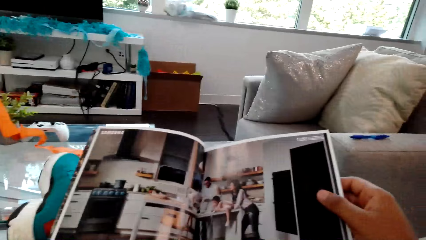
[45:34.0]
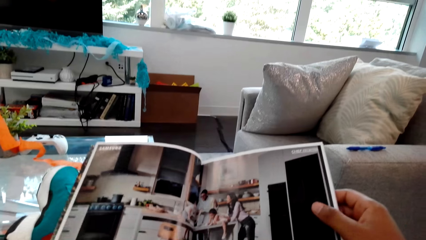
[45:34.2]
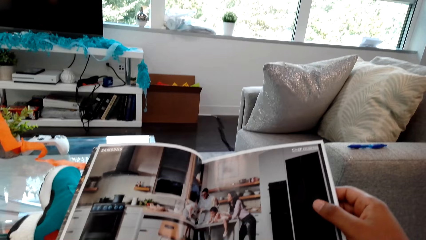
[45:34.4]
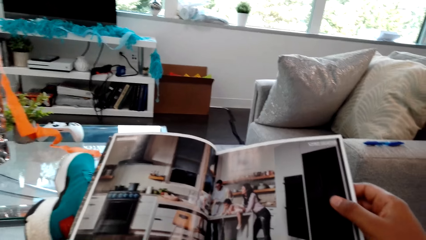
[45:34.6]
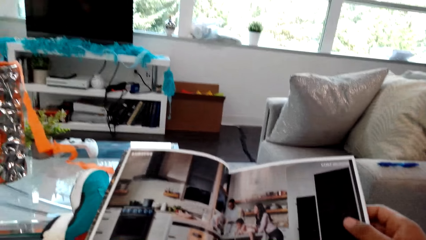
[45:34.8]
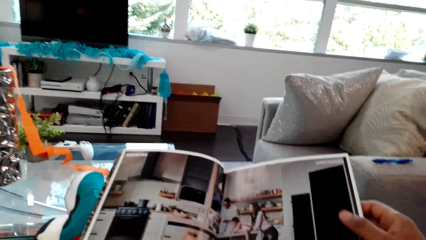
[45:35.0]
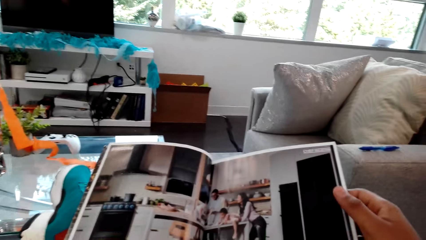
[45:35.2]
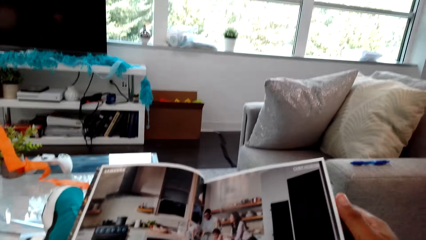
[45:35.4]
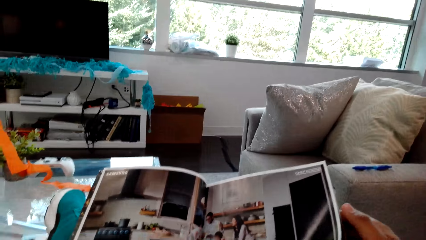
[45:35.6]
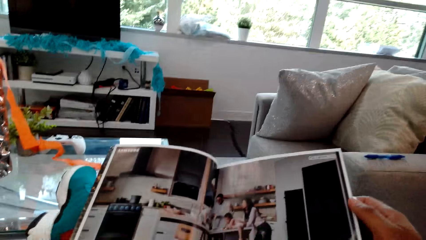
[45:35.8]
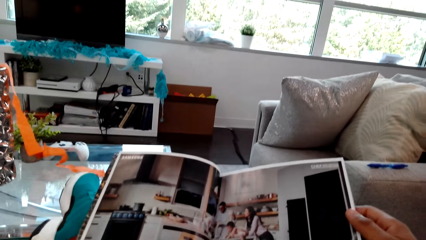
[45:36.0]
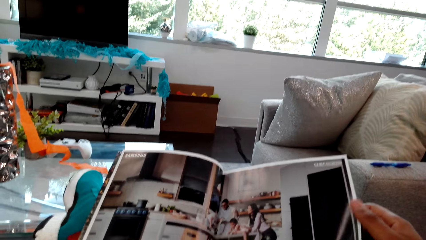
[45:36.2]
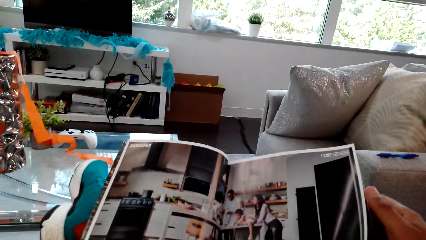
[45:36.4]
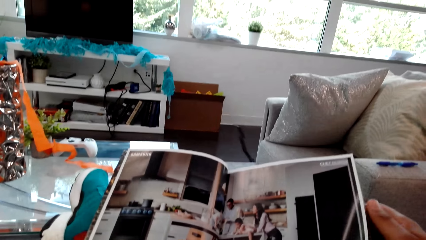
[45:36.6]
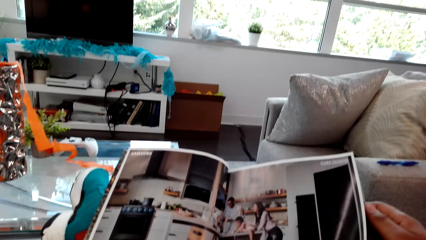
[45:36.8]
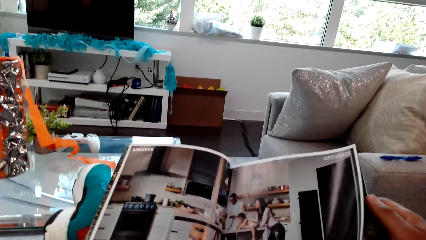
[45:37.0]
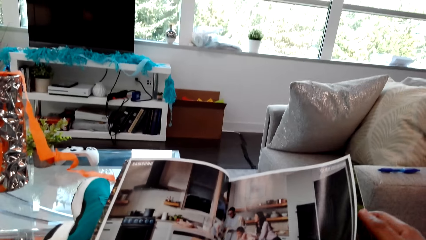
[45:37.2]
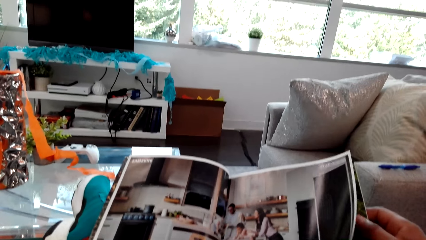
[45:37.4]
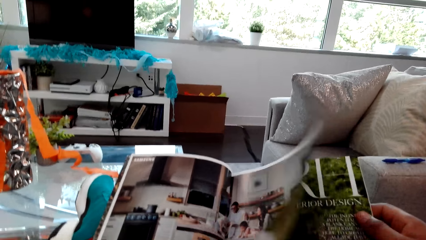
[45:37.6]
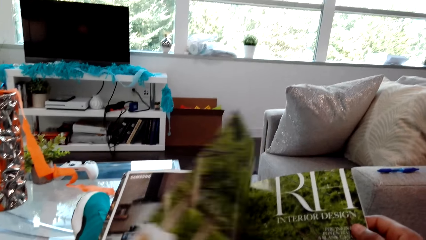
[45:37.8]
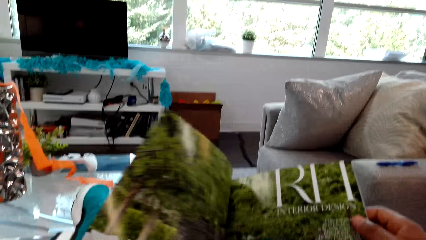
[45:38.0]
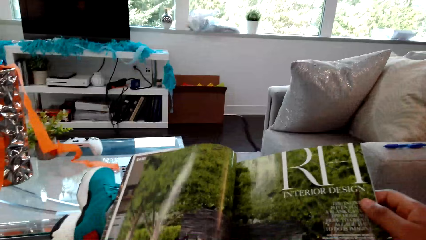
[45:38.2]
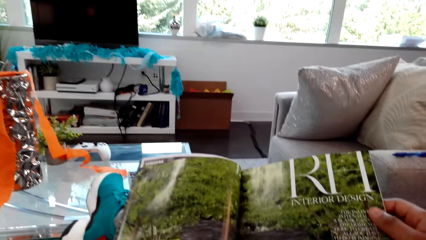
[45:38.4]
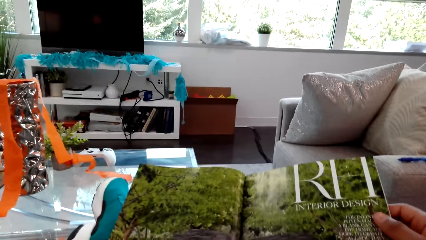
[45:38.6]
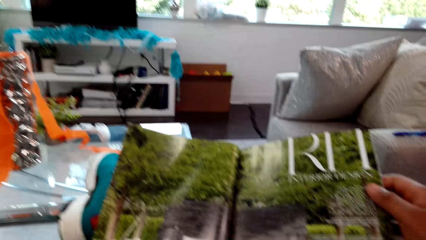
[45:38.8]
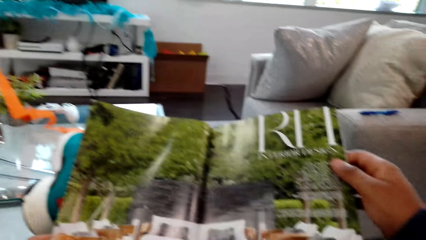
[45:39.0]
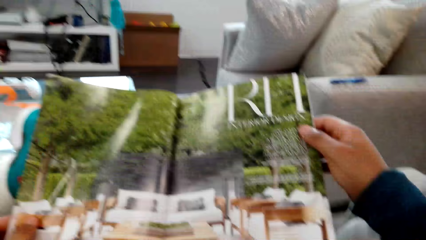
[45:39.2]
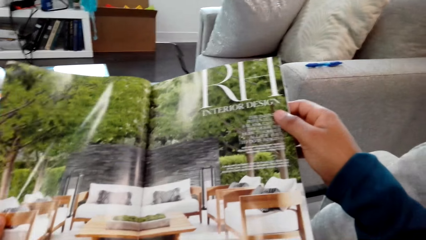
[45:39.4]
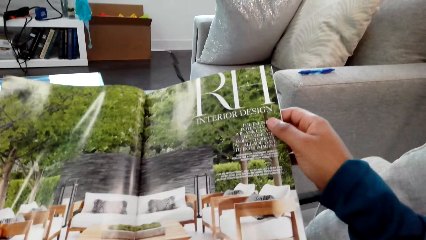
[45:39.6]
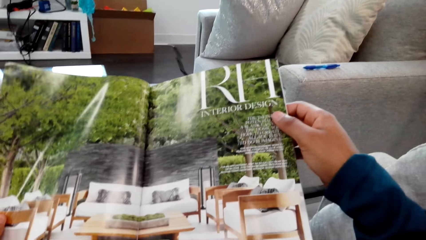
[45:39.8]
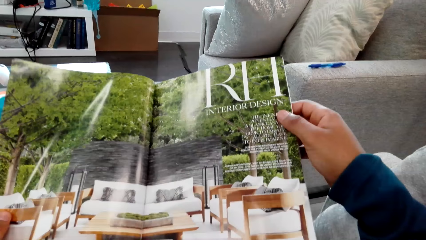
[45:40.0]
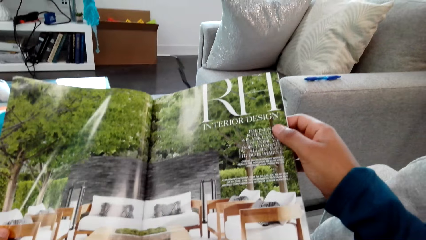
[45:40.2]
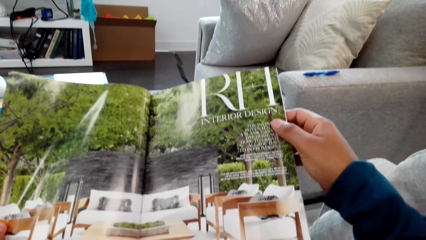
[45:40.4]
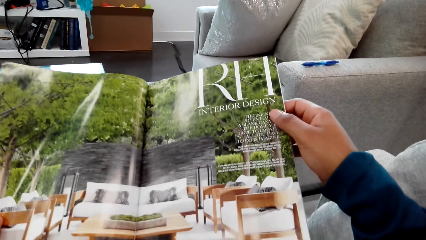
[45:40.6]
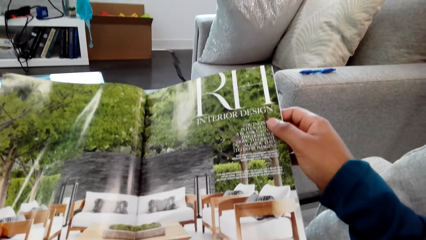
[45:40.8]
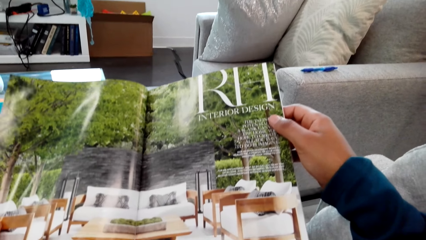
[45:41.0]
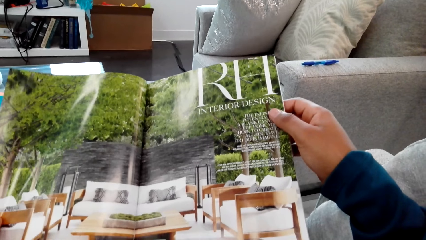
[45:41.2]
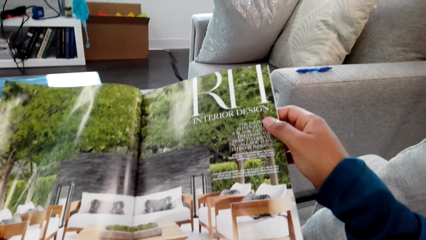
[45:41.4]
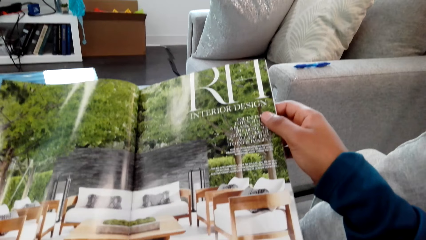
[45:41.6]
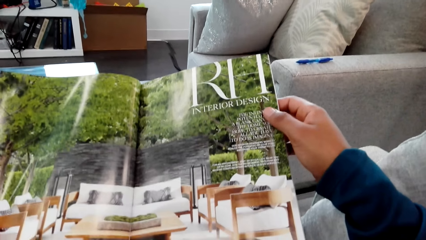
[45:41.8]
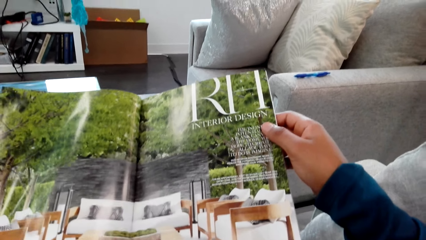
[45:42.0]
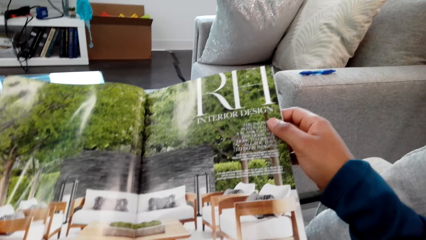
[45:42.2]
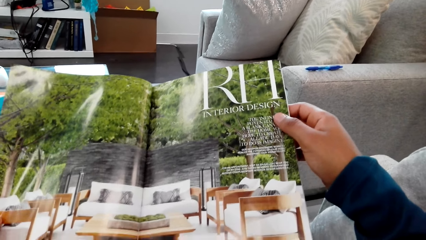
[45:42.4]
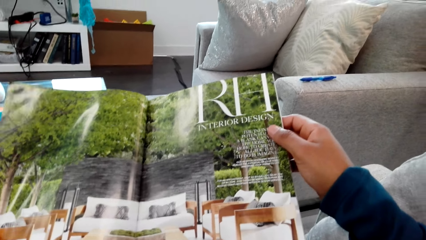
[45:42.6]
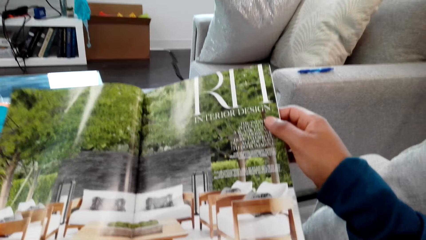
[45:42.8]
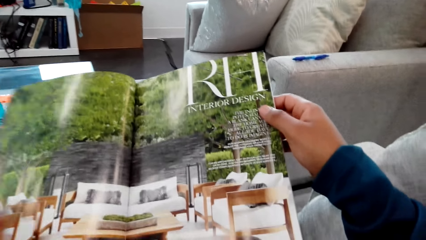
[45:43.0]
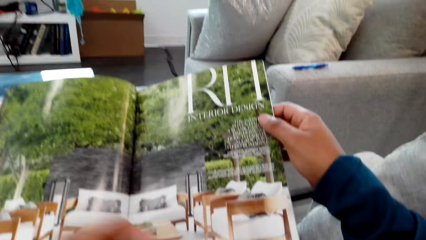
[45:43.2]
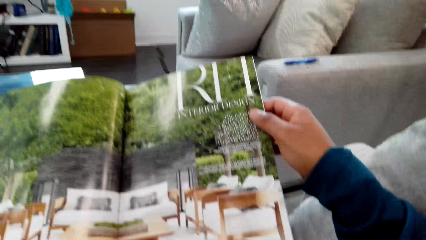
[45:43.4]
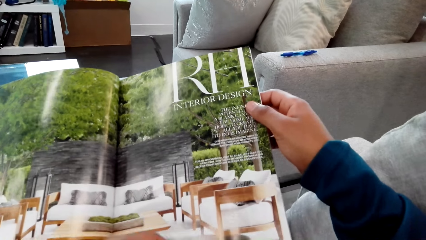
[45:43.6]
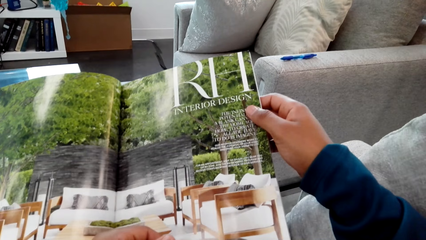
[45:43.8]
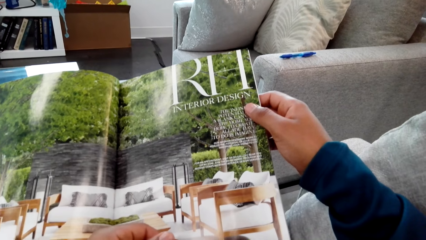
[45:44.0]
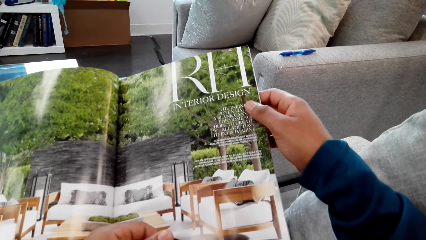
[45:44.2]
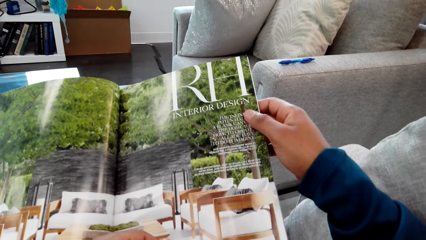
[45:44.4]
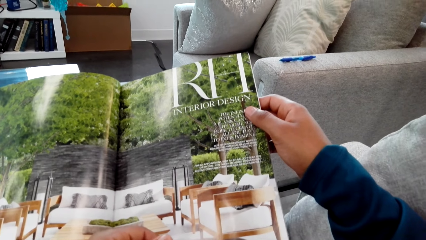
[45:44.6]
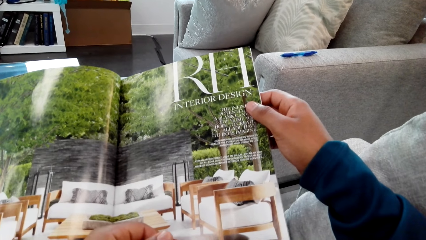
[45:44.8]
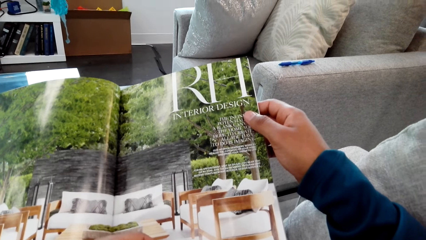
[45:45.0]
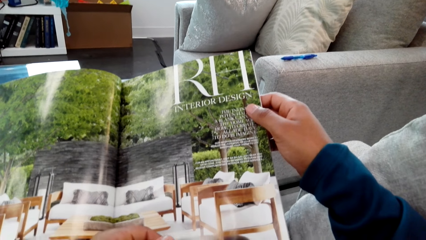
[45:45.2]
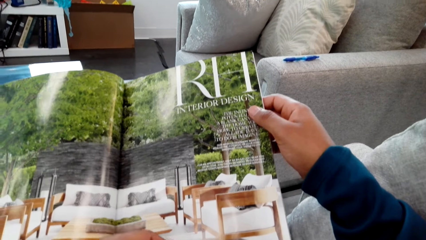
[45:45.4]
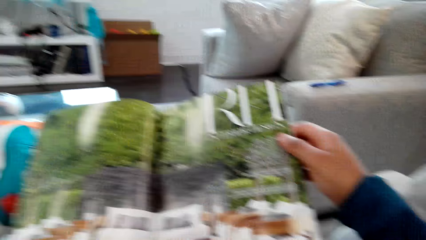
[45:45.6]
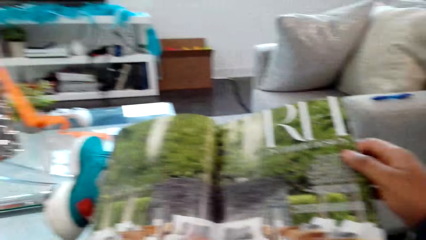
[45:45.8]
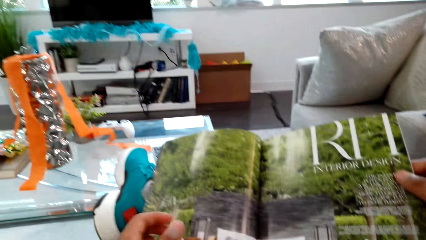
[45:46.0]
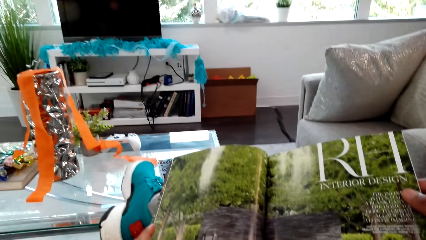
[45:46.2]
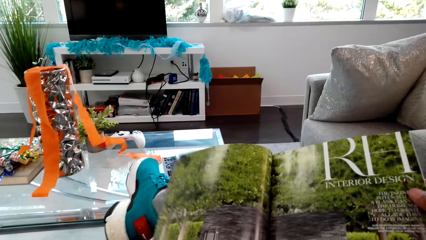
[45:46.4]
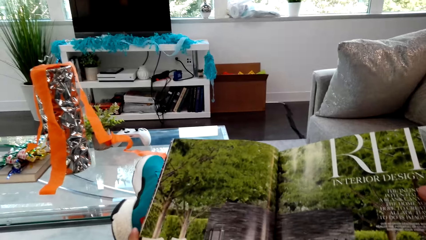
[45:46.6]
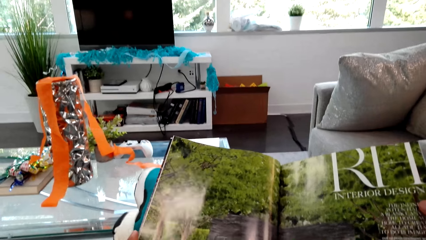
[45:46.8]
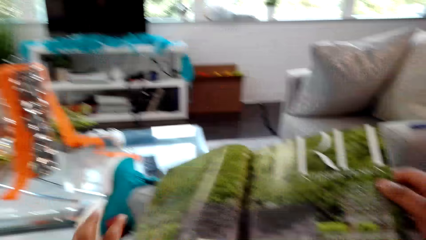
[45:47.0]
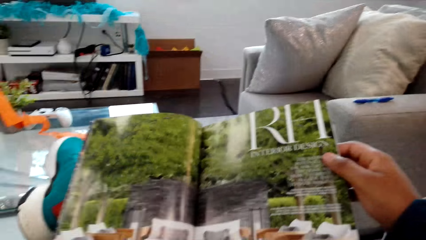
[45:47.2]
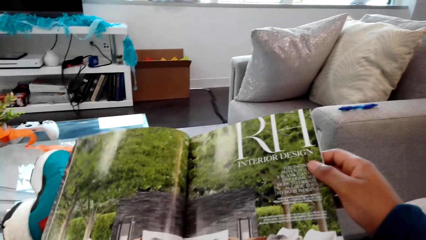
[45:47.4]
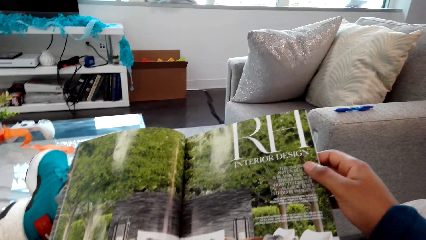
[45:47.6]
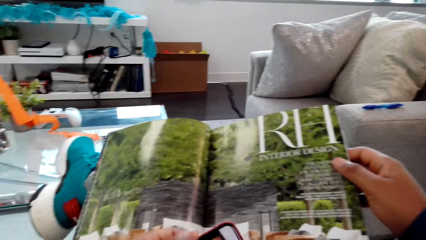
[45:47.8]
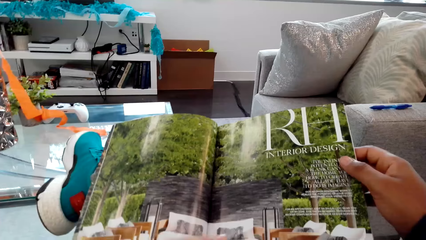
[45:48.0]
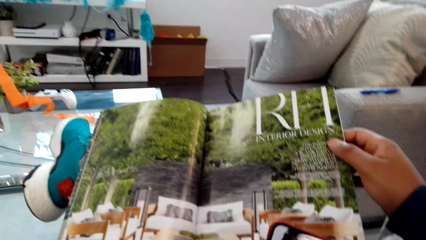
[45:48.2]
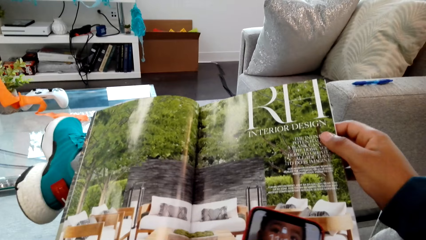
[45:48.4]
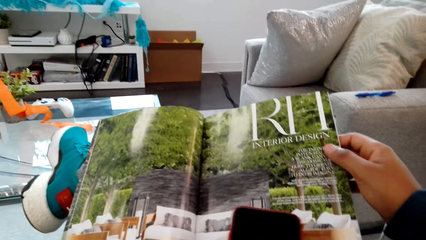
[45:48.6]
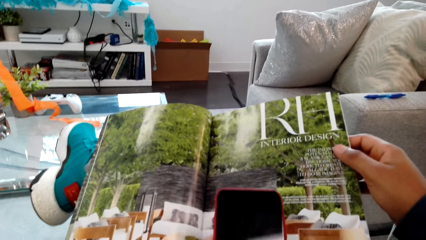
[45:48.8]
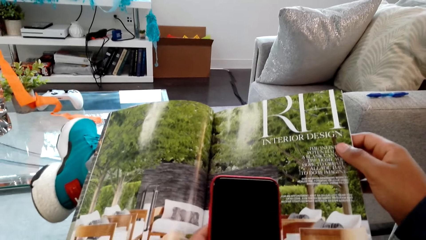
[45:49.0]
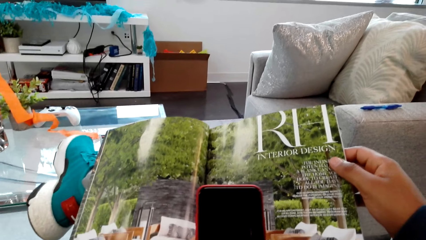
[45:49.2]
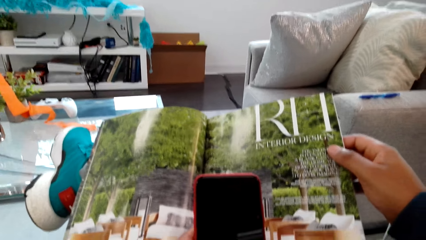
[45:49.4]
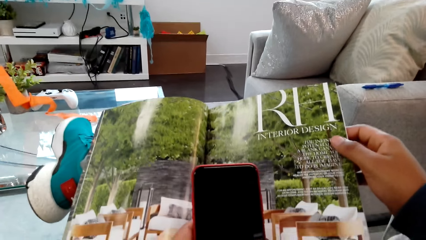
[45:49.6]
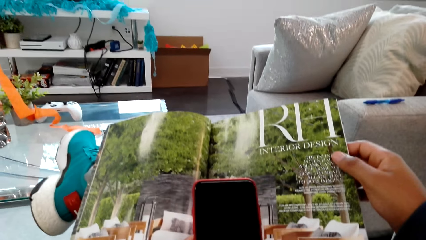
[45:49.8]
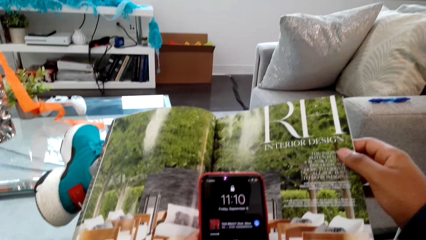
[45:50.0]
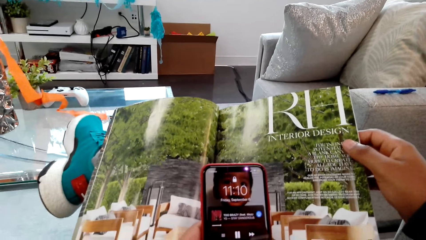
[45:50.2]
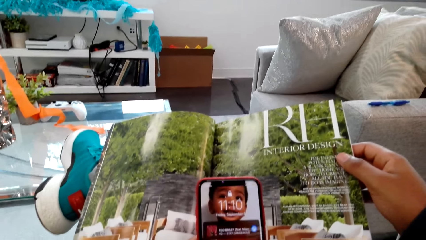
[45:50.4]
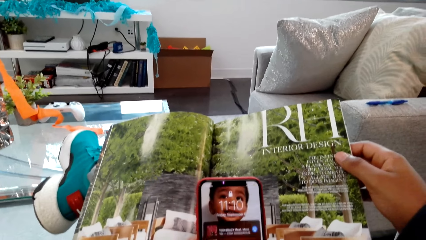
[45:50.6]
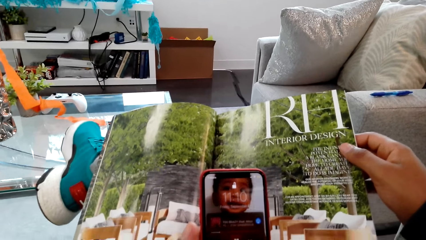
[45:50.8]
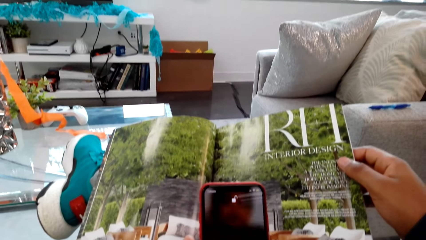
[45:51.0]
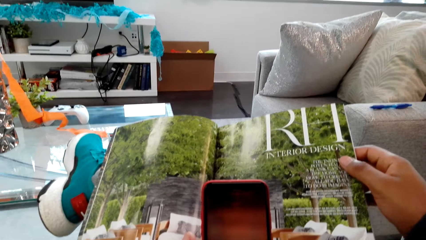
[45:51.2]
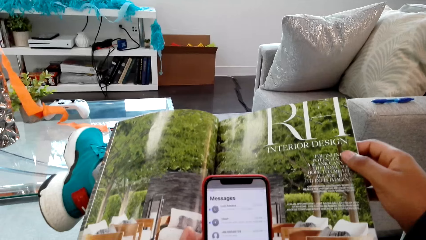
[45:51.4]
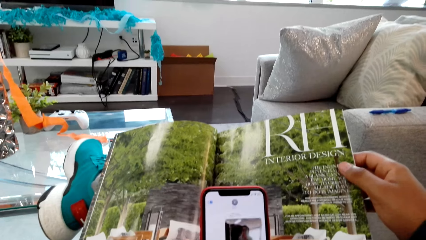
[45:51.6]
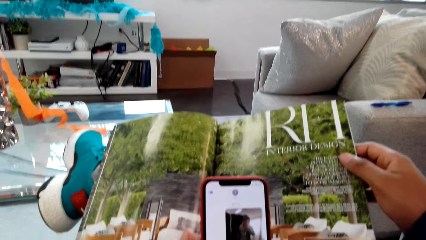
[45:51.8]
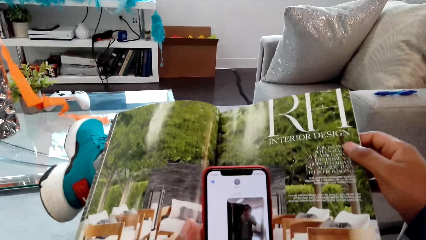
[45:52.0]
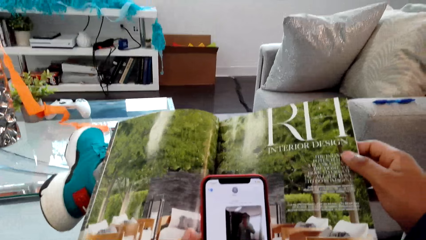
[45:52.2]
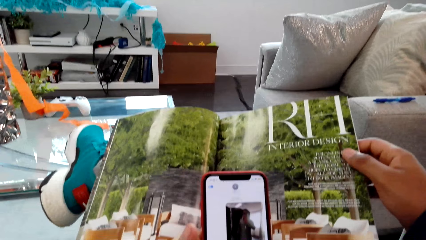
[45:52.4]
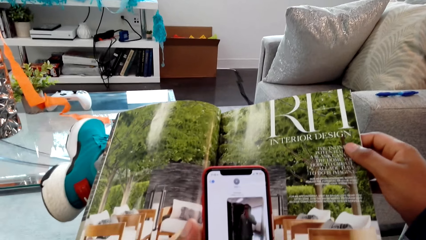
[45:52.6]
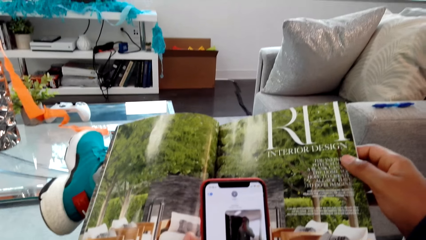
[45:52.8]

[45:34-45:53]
The camera wearer moves the hand. They open a magazine. They read the magazine. They look at the magazine. They move the hand. They move the hand again. They hold the magazine. They raise the phone. They operate the phone.
